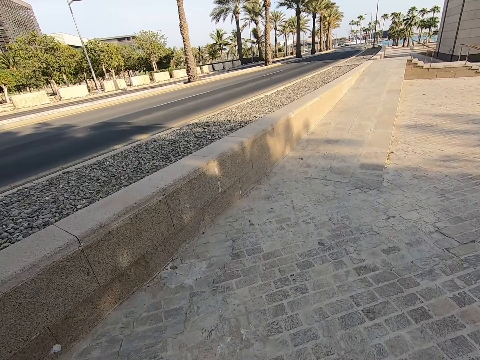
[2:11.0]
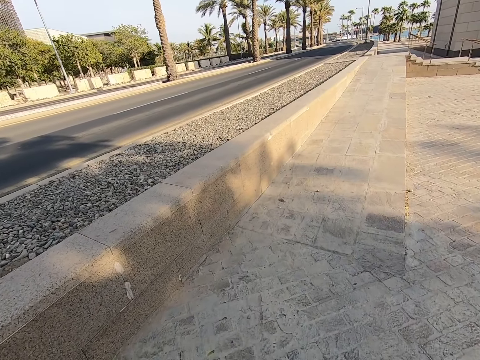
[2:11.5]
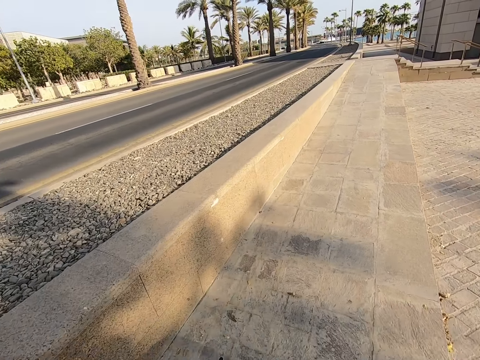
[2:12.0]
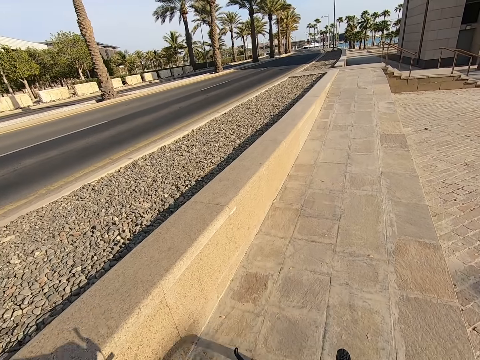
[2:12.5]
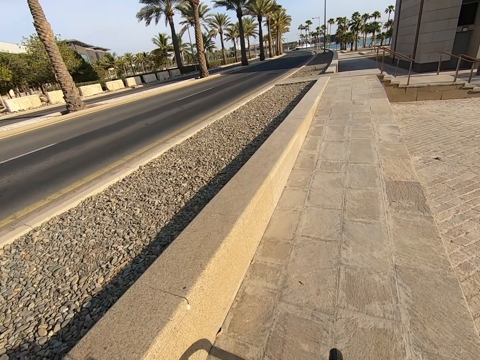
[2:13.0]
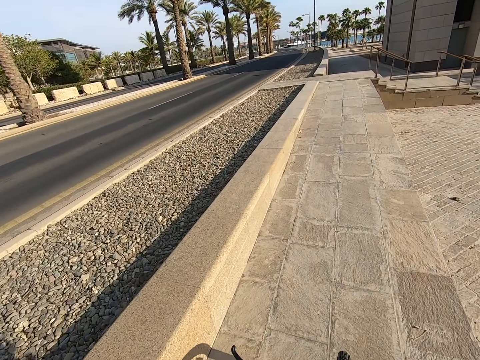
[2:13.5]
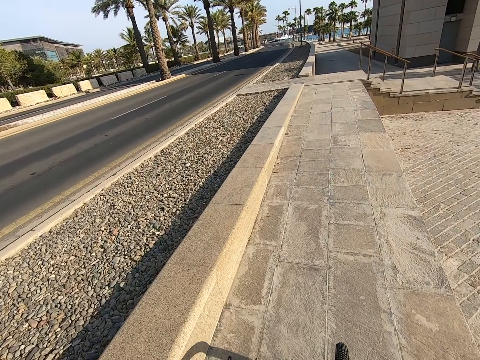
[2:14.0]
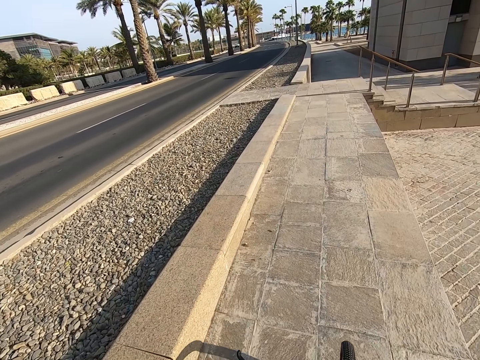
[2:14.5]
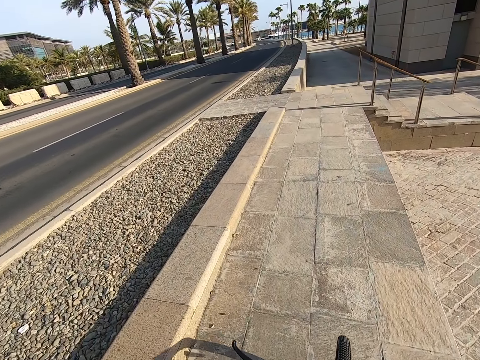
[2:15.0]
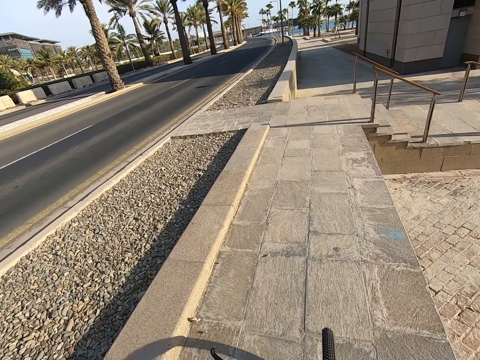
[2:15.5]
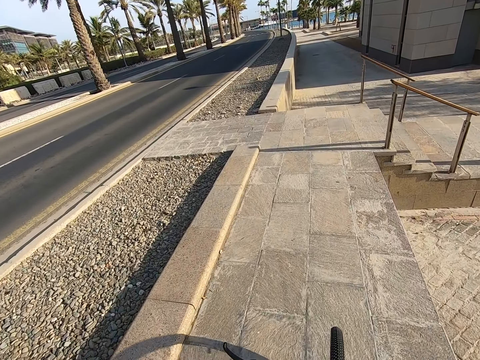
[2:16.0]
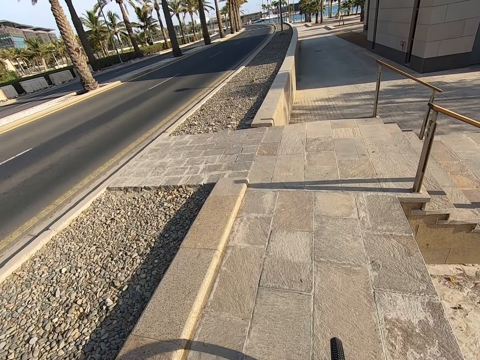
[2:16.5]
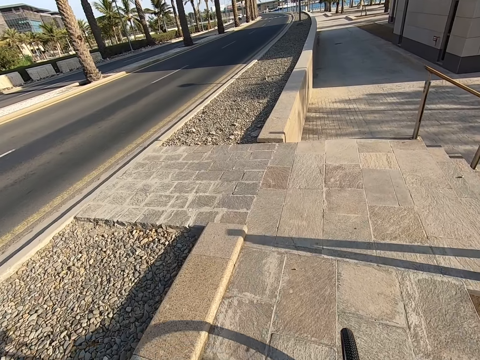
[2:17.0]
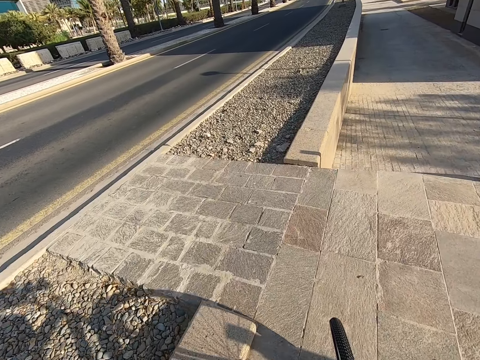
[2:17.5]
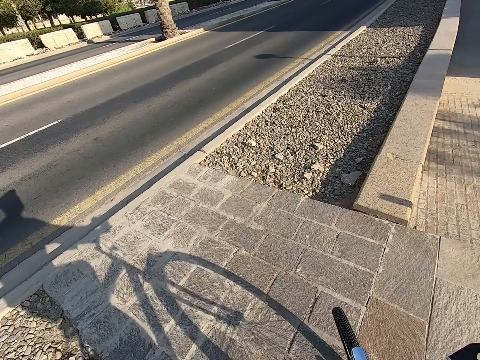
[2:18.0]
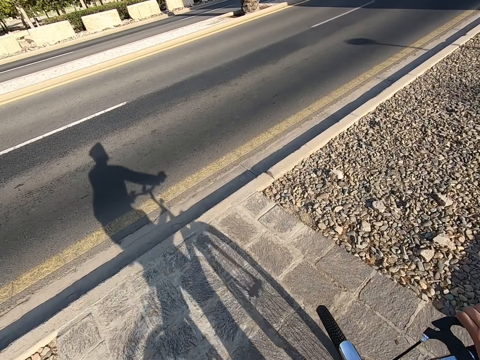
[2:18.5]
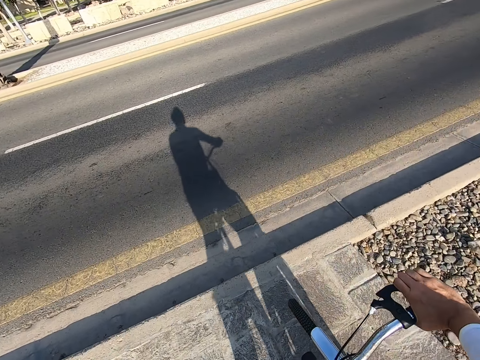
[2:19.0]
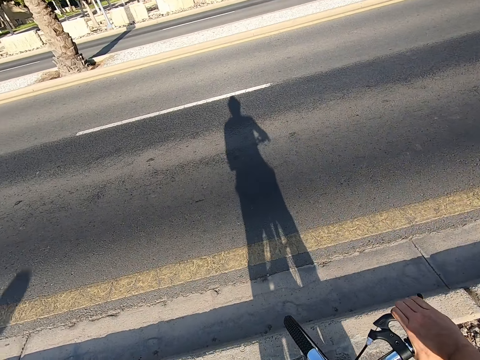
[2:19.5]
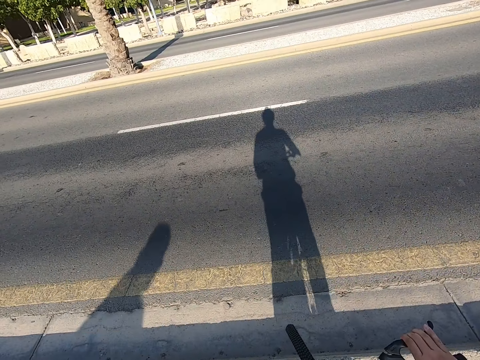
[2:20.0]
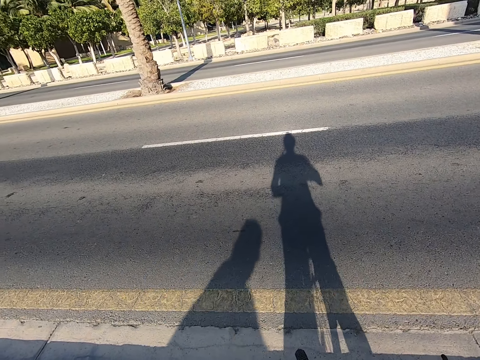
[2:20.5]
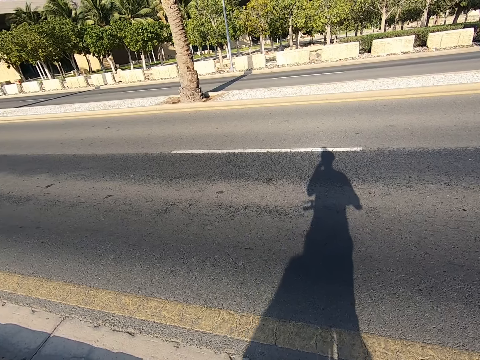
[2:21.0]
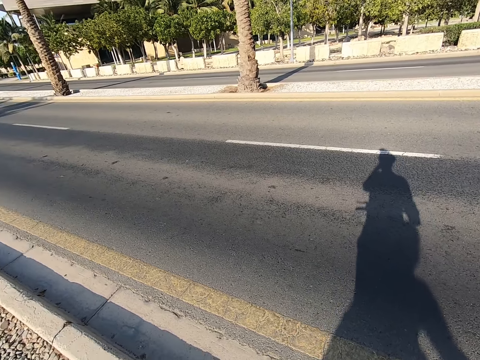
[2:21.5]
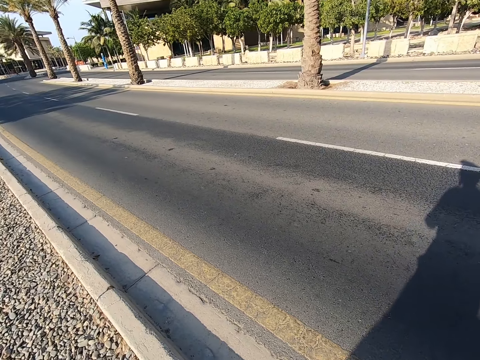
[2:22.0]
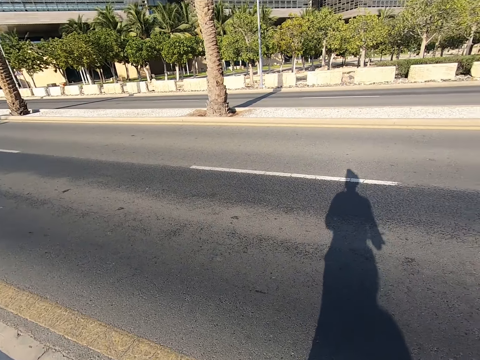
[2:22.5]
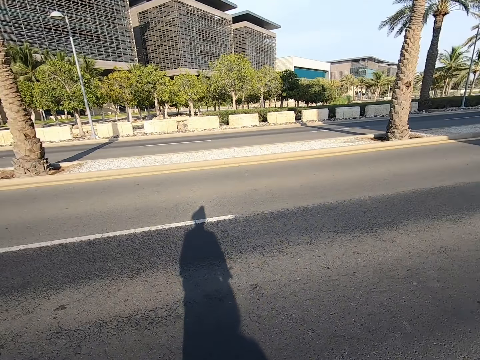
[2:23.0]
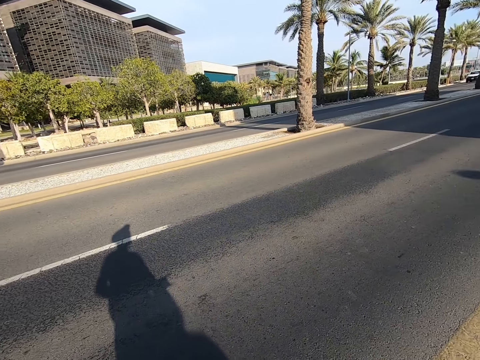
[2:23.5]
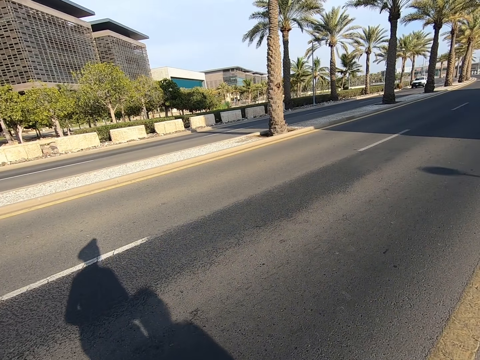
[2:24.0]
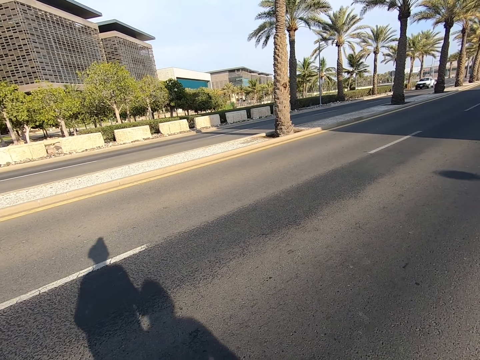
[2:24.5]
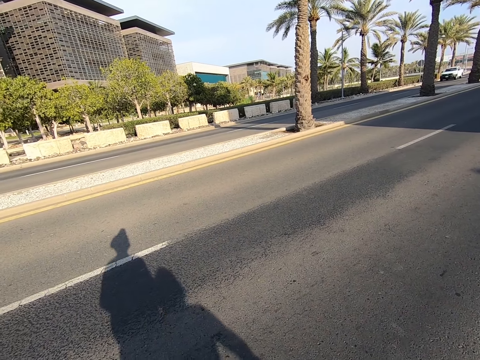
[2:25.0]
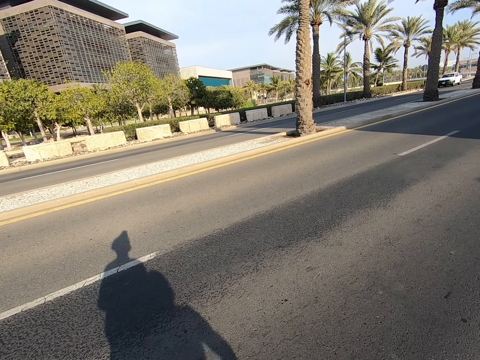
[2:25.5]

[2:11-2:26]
The camera wearer rides a bicycle on a sidewalk. They stop riding the bicycle. They look around the road. A cyclist stops beside the camera wearer.

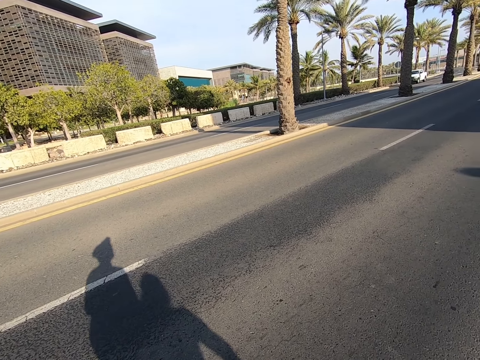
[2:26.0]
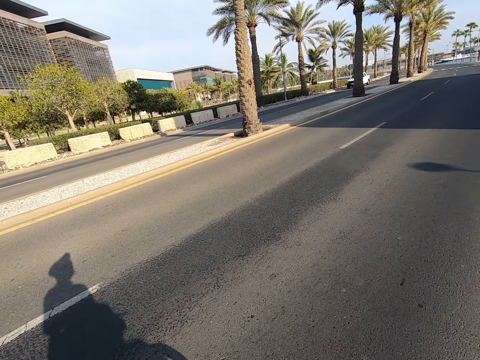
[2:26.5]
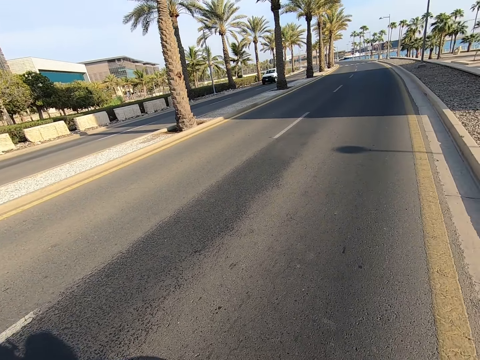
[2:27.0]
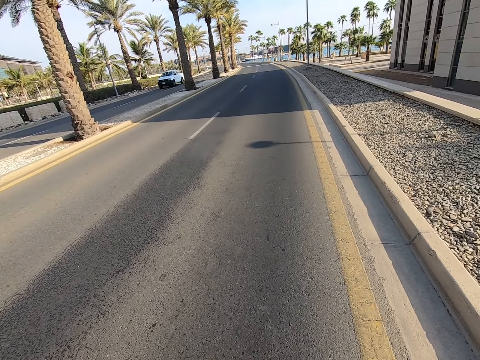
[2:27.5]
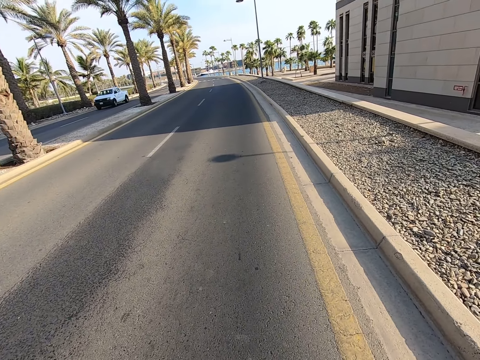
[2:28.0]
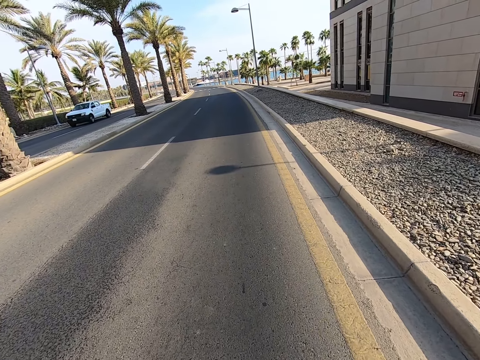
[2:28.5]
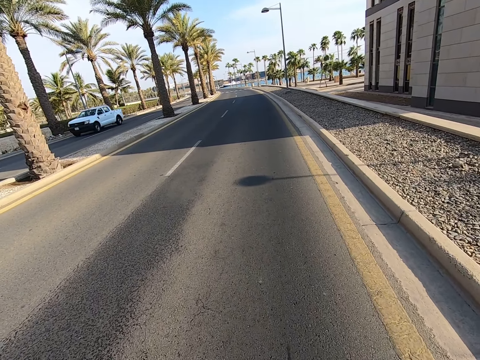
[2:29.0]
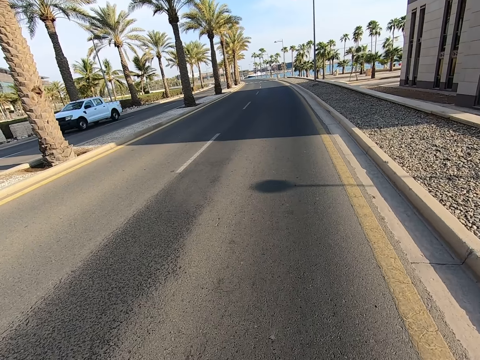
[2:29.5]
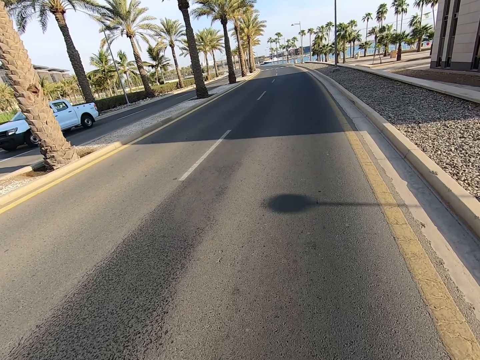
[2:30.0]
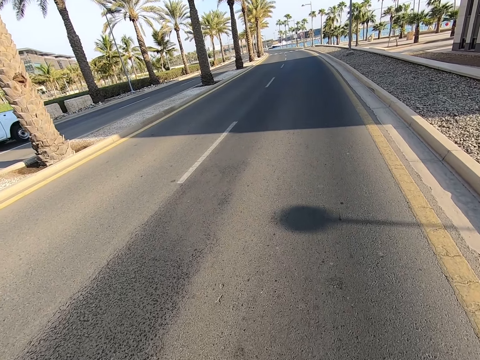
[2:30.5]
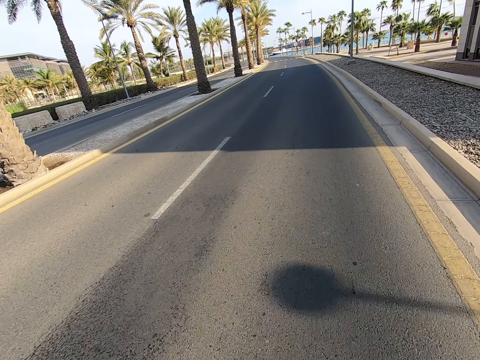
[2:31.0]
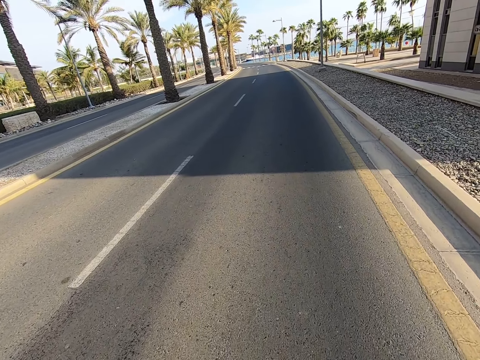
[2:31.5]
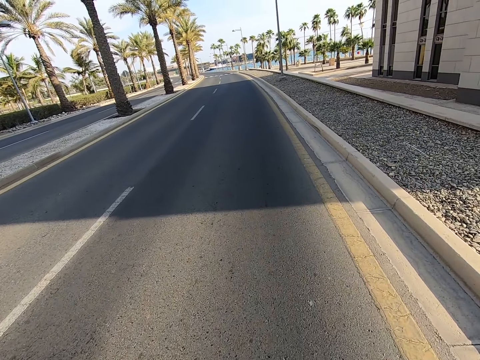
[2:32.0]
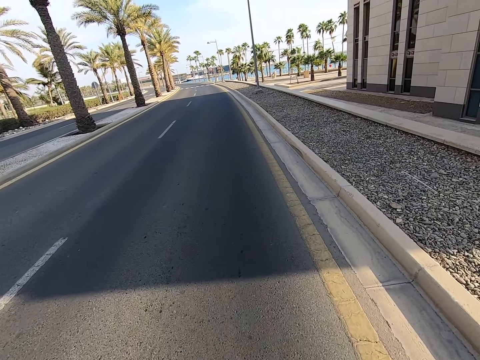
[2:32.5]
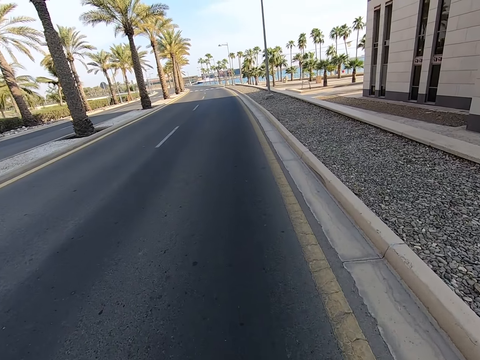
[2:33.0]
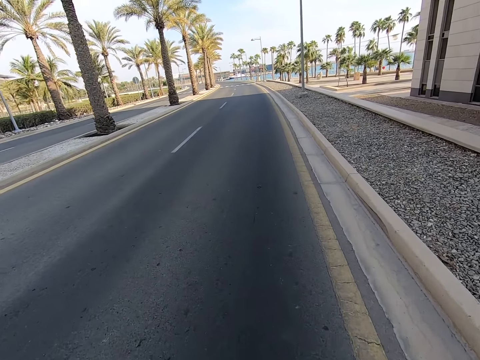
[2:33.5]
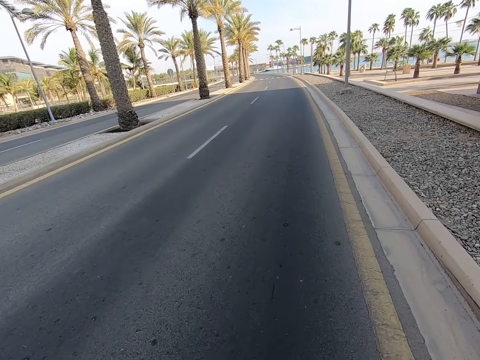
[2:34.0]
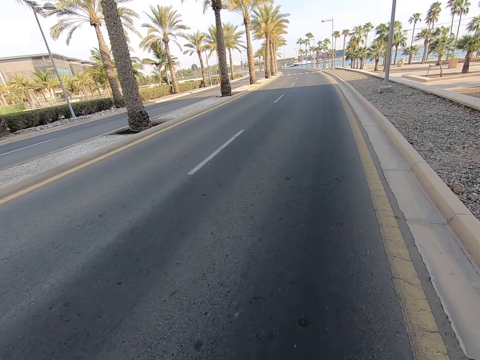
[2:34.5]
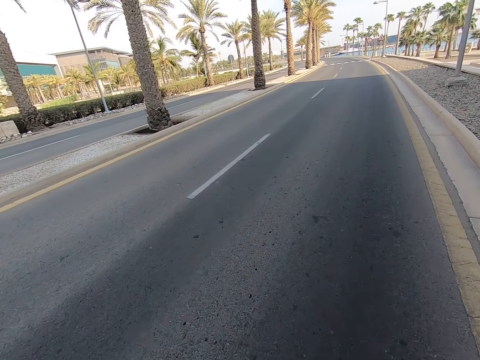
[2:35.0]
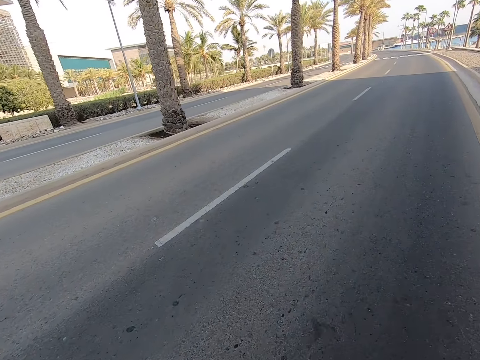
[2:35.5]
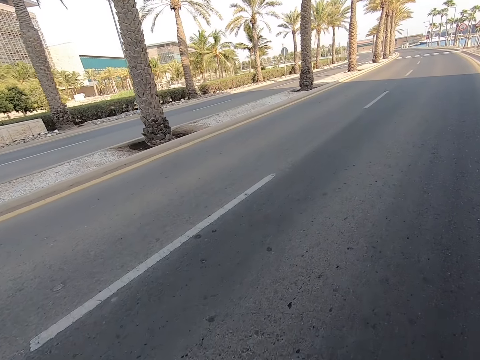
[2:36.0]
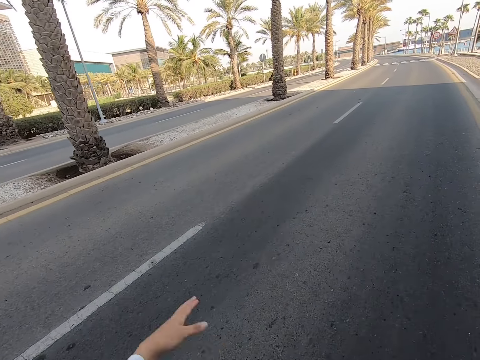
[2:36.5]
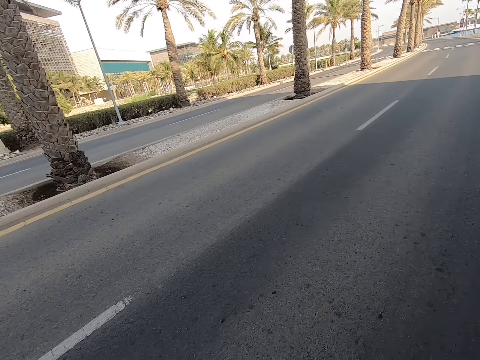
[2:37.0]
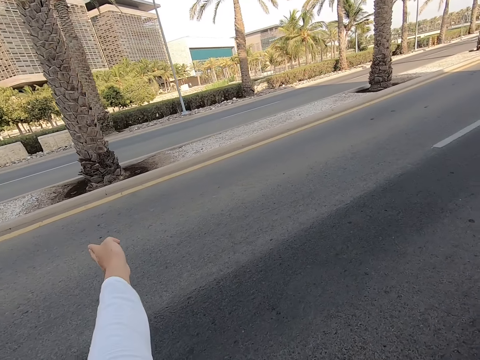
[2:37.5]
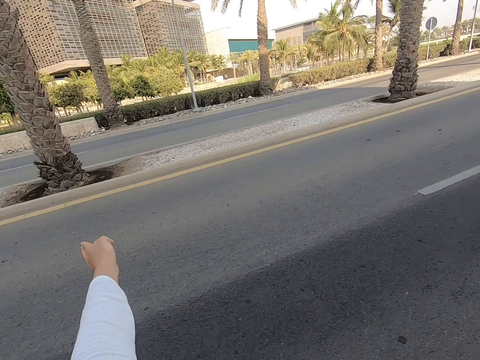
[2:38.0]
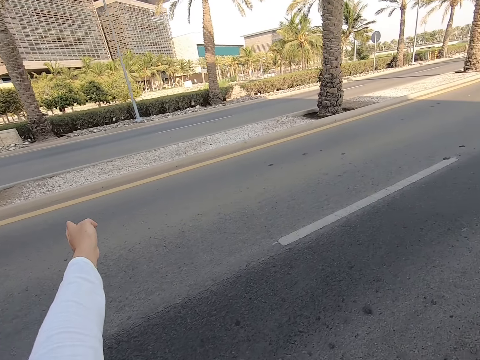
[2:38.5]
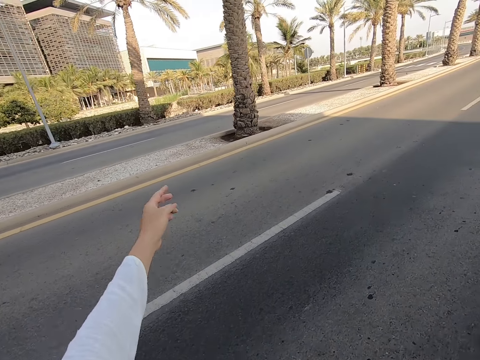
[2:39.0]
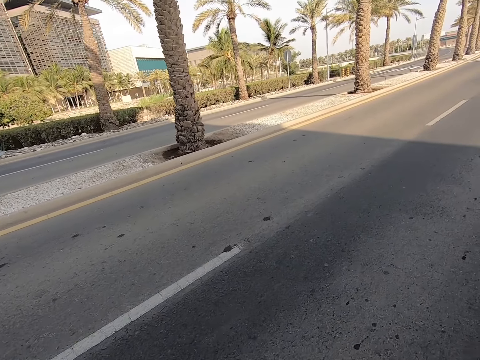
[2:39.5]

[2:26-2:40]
The camera wearer rides a bicycle on the road. A cyclist rides a bicycle. The cyclist points at something. The camera wearer points at the cyclist.
